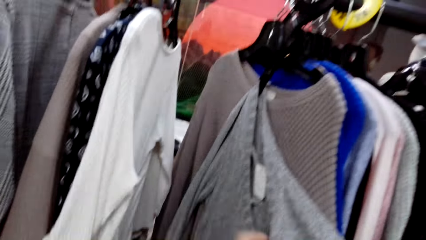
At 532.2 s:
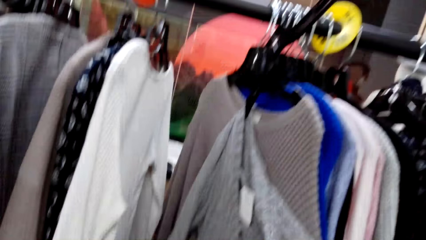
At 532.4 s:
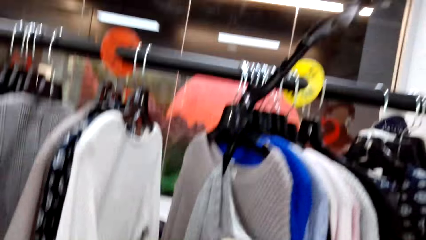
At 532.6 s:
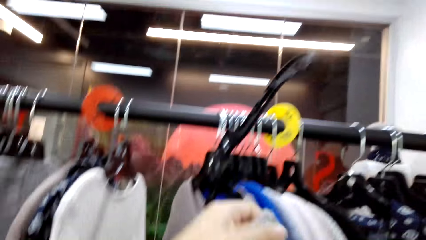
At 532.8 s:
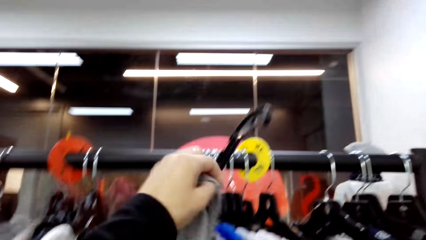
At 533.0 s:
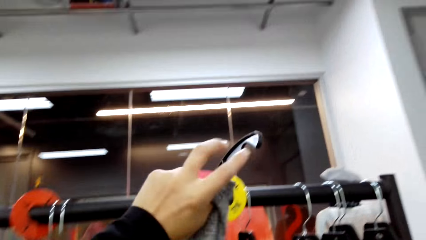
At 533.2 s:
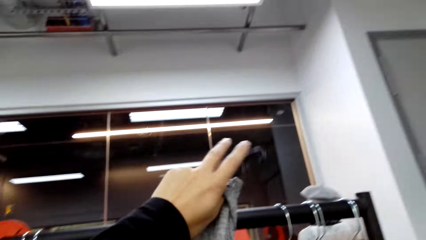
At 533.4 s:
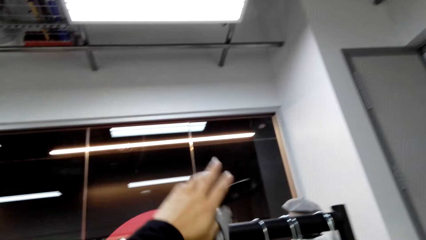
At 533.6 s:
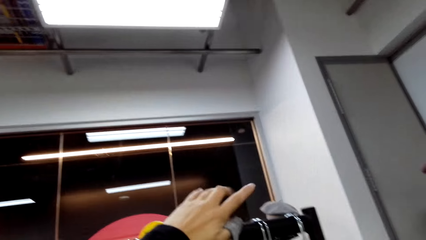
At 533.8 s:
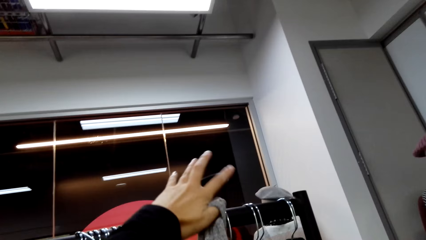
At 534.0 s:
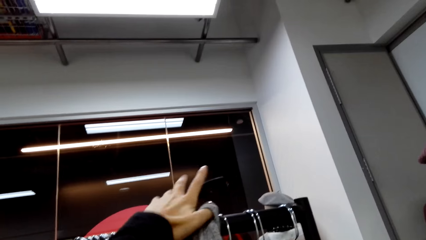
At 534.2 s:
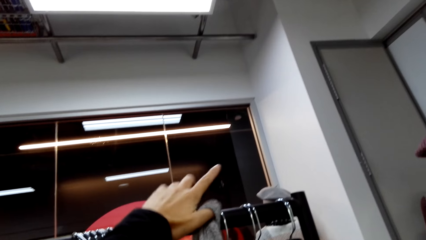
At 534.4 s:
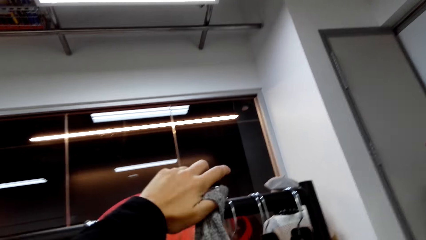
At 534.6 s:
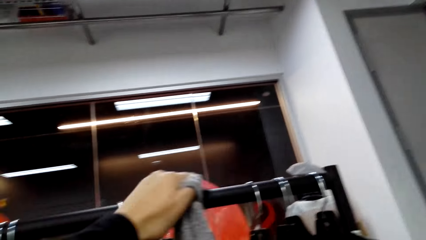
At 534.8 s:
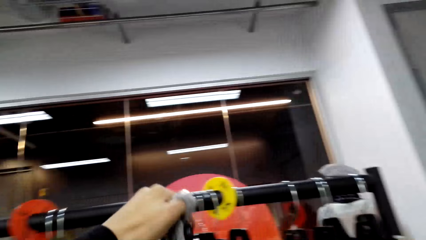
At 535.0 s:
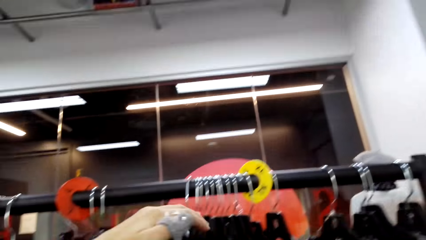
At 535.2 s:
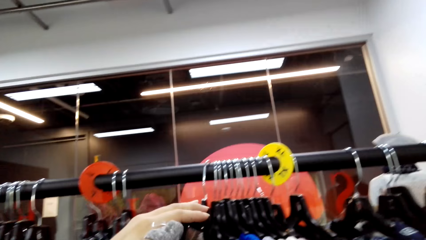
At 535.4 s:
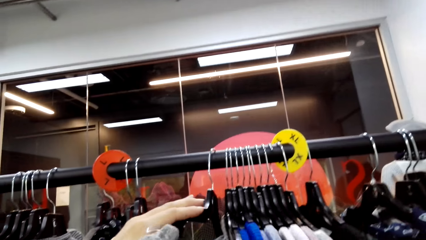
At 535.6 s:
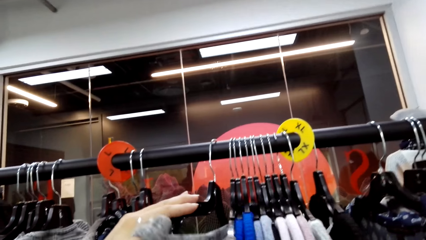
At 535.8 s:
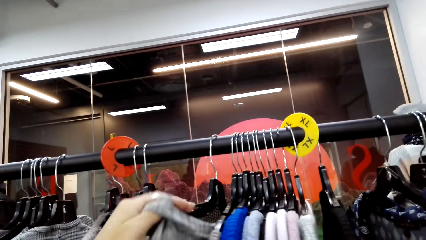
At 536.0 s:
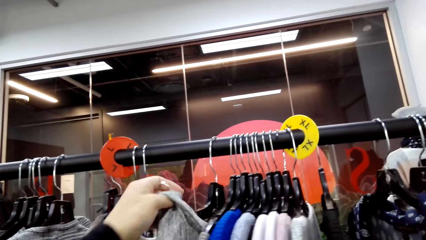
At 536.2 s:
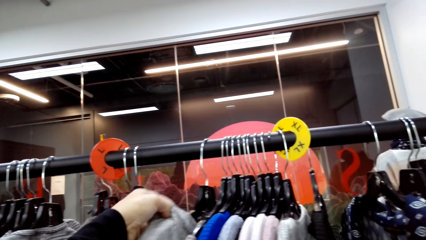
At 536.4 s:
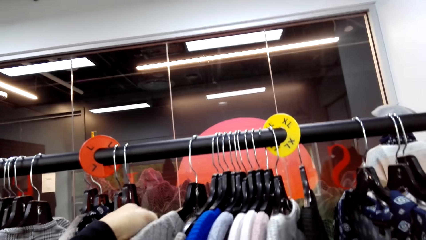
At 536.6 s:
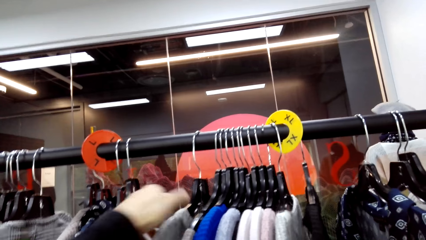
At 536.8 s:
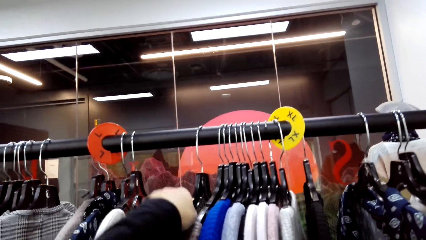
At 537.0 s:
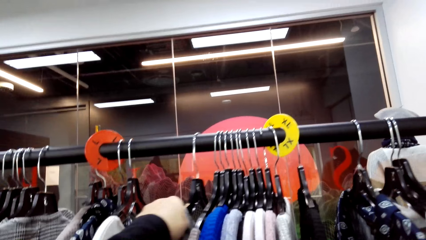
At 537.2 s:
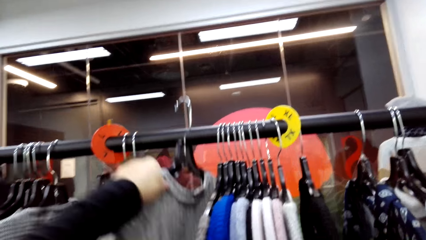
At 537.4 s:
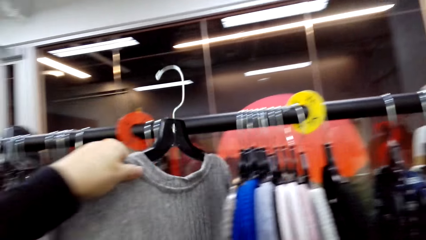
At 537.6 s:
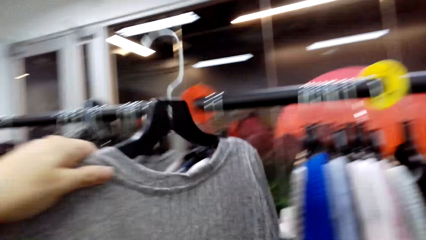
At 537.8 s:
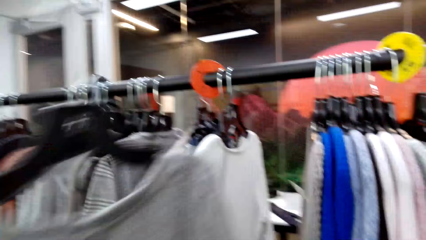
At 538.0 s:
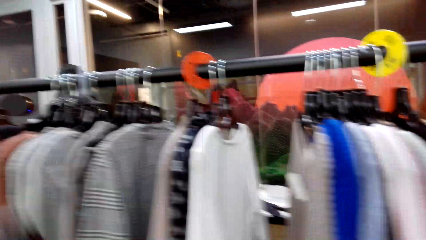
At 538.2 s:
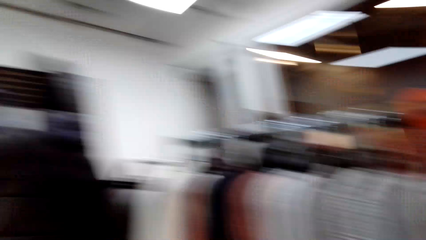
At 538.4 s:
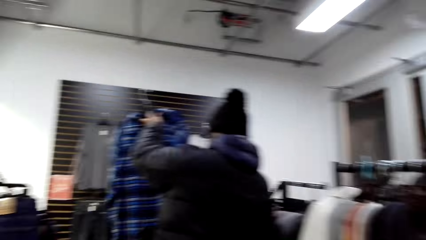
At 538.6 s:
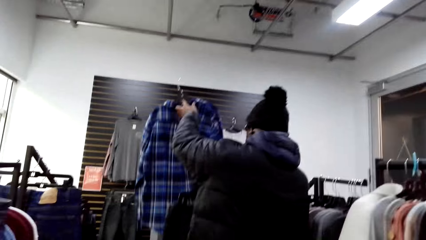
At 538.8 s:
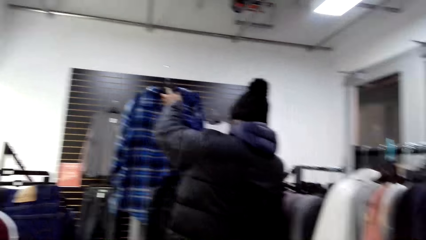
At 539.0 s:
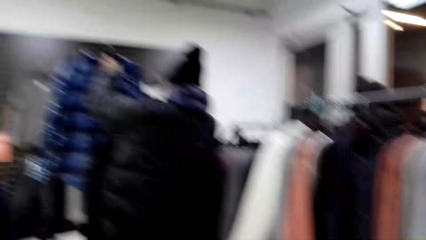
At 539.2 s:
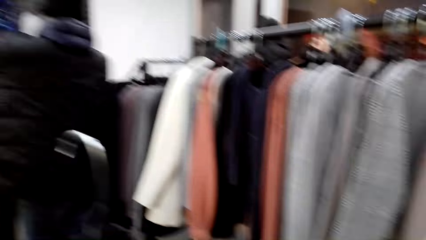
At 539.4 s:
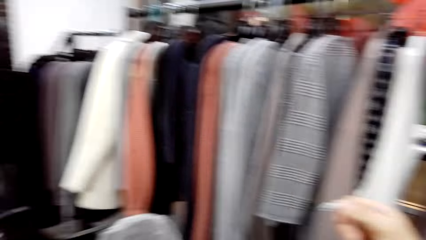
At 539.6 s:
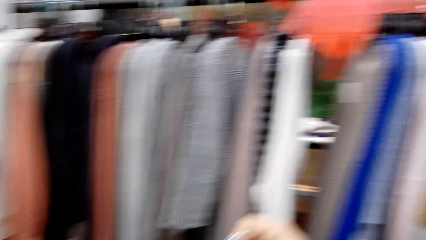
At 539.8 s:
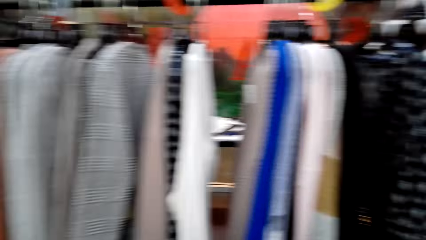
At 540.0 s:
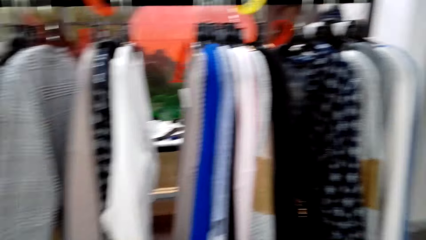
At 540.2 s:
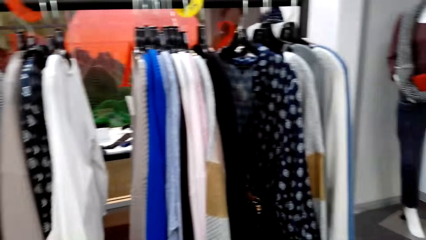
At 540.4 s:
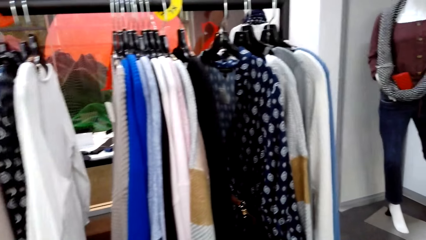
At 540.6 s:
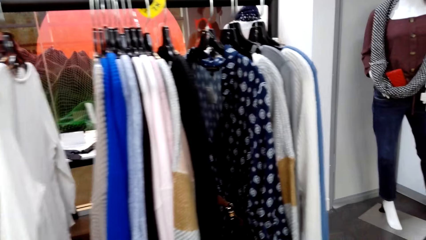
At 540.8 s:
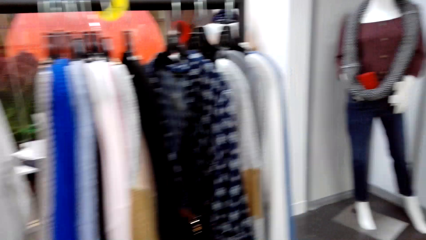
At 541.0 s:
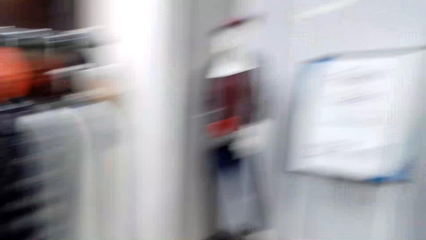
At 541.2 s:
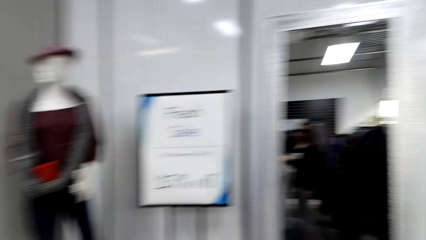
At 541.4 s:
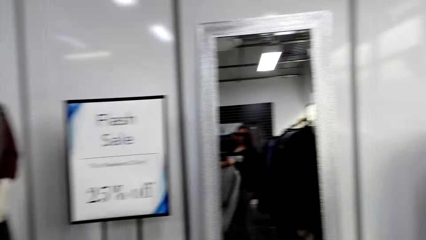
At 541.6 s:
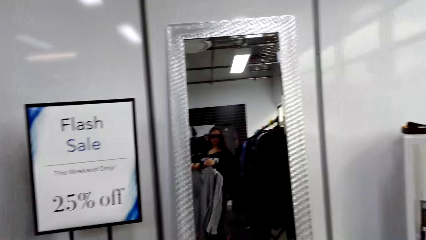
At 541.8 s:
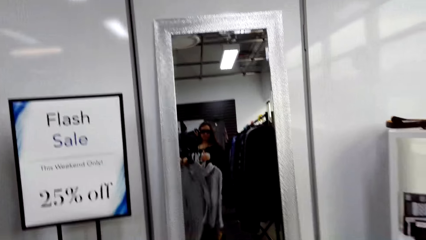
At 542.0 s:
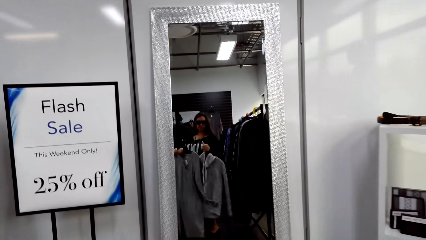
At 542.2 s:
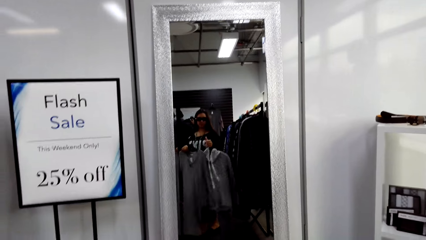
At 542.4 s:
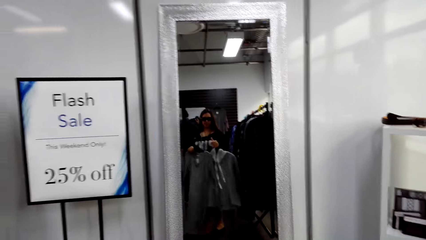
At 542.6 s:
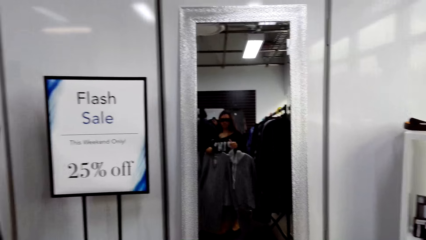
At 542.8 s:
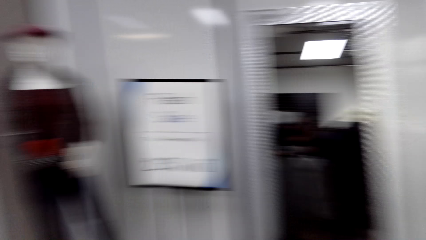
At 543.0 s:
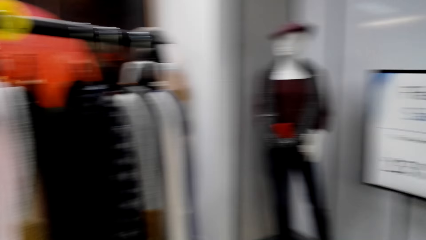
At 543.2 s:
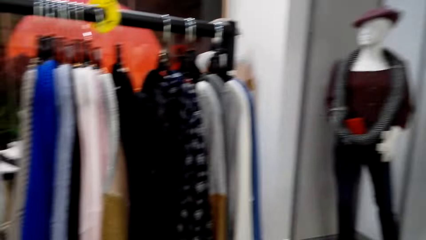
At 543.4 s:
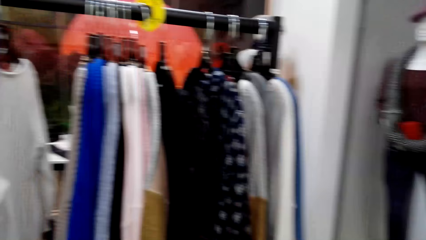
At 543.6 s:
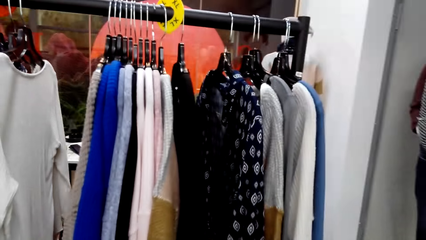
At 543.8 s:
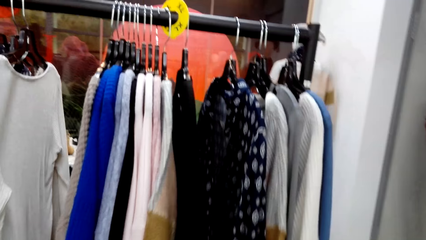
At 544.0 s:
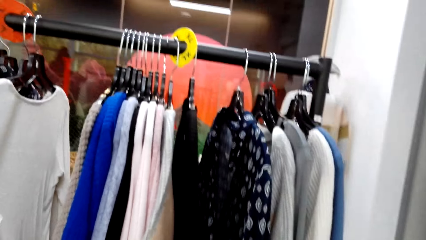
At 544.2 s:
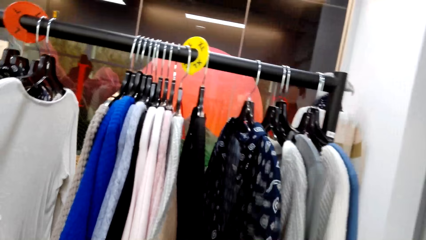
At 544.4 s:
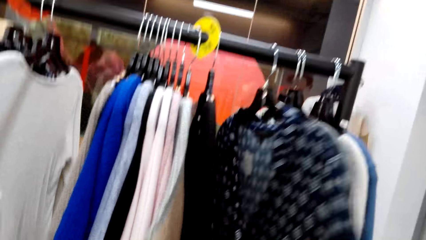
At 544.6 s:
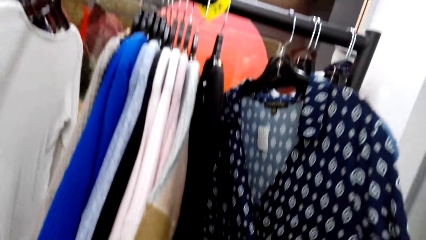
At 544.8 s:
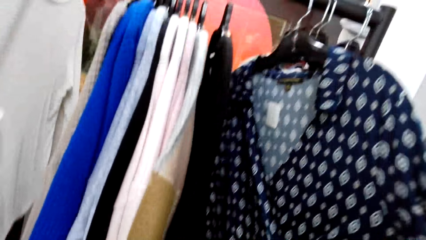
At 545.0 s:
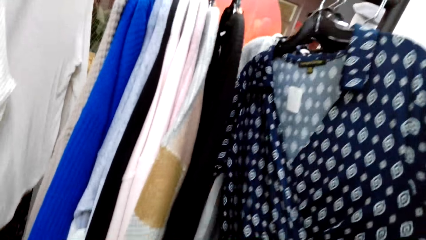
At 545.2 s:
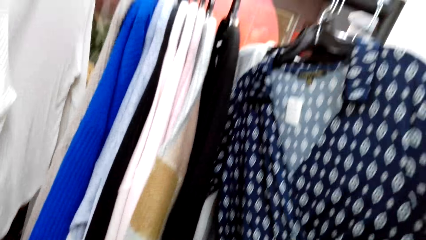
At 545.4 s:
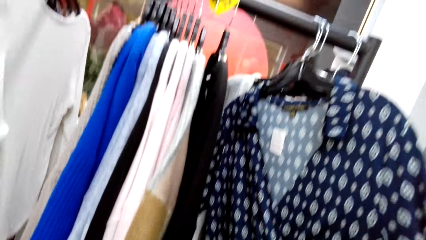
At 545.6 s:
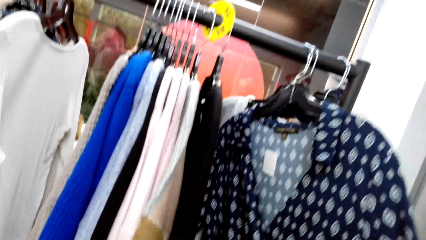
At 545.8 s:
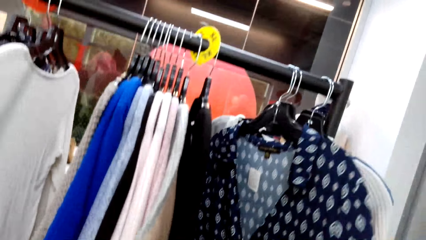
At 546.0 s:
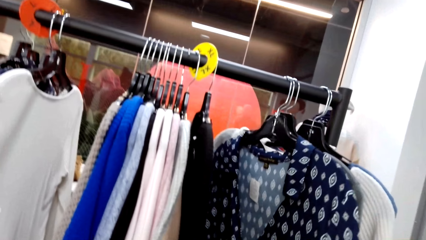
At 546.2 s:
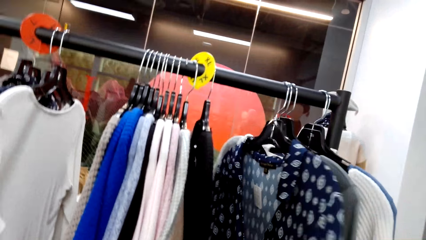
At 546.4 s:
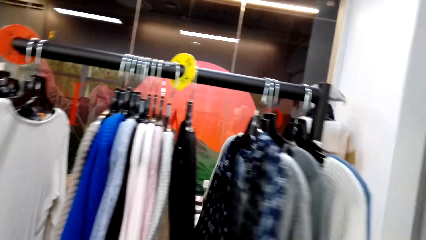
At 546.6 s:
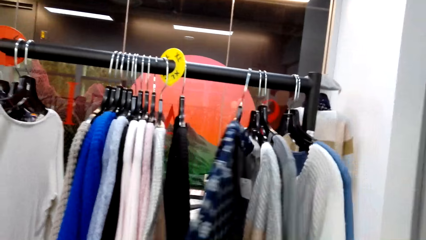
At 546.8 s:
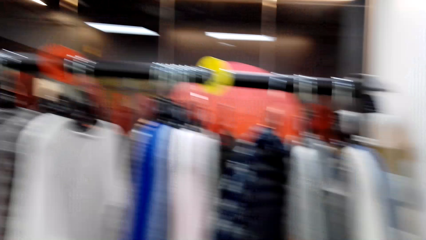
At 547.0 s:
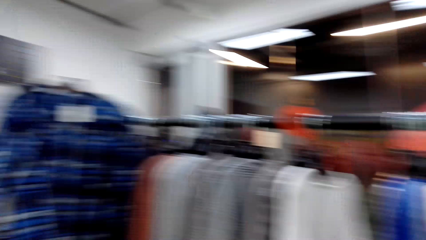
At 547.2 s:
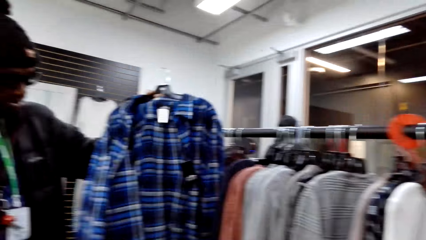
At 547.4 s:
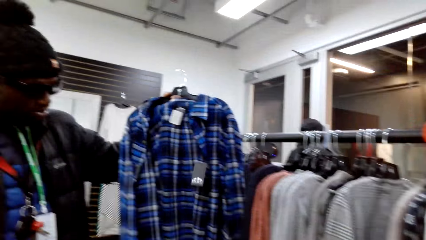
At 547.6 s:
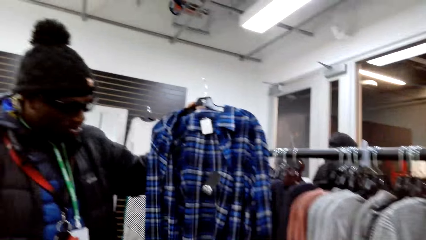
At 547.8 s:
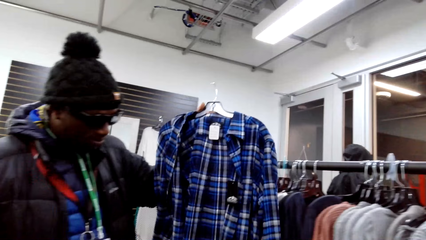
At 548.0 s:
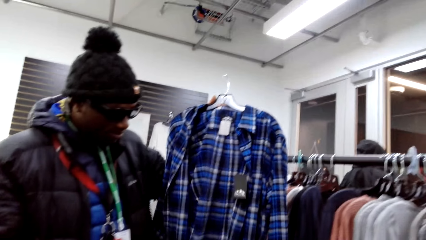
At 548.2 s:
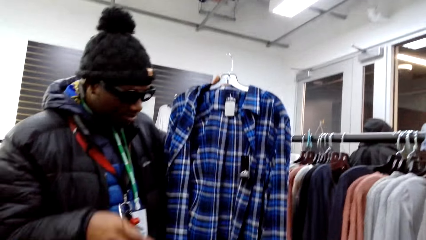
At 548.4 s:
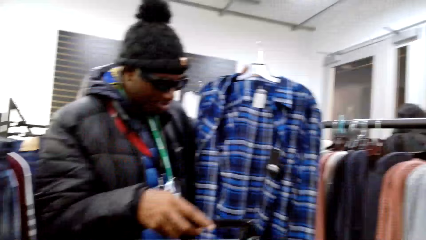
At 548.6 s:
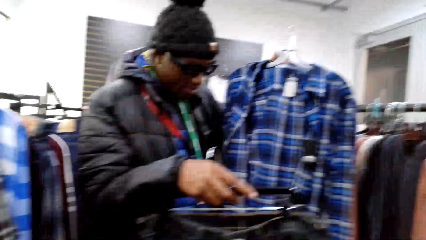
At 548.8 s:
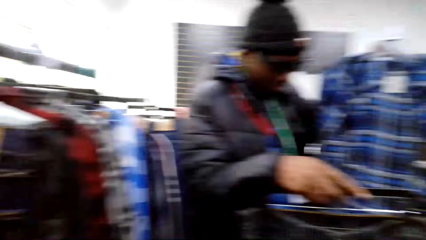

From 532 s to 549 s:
The camera wearer removes the cloth hanger from the rack. They move in the clothing store. They look in the mirror. They move in the clothing store. They browse clothes on the rack. A man talks to the camera wearer. The man looks at the cloth.
